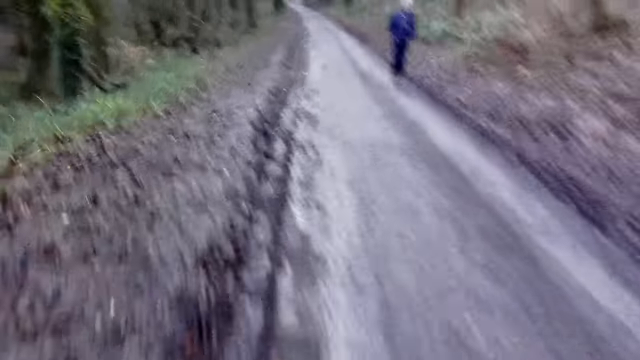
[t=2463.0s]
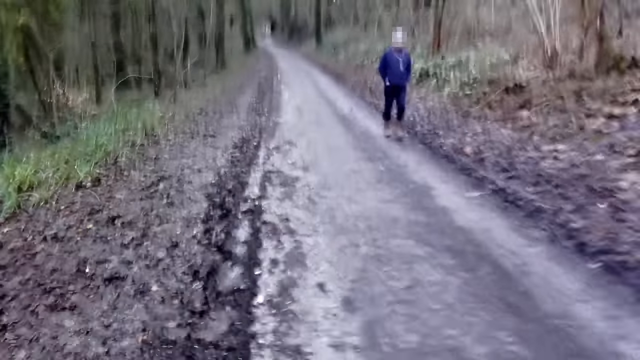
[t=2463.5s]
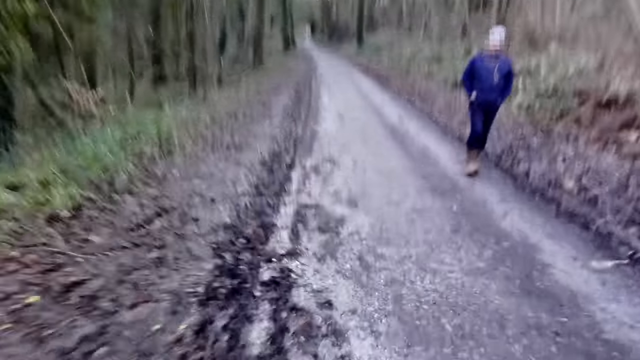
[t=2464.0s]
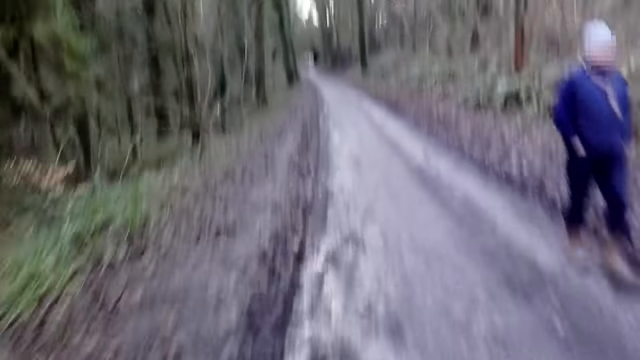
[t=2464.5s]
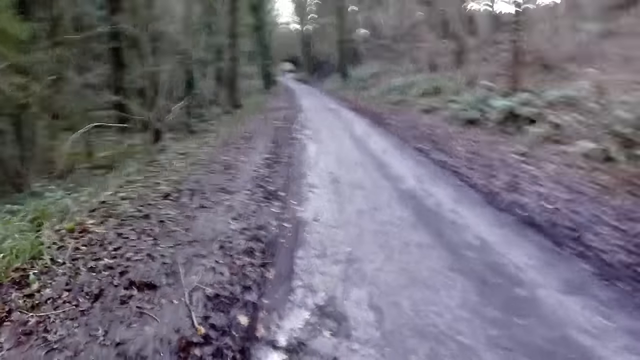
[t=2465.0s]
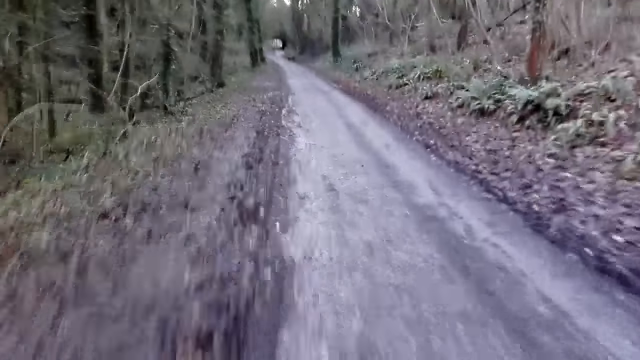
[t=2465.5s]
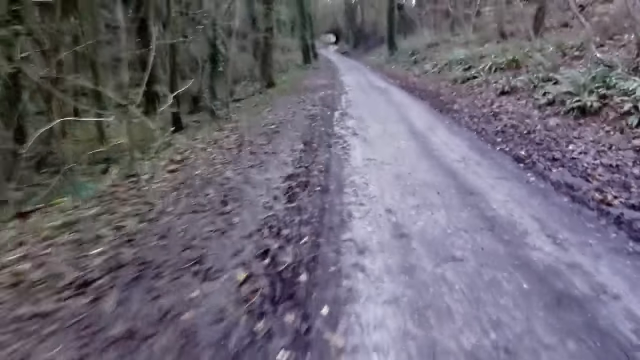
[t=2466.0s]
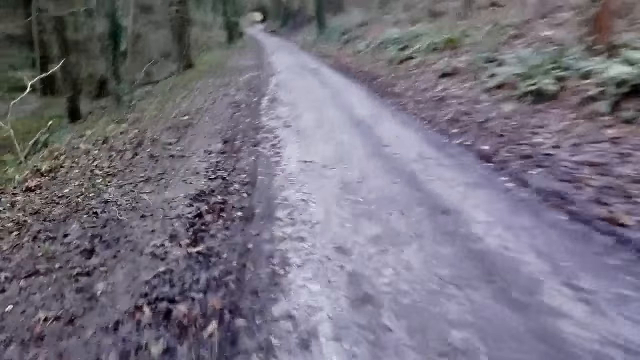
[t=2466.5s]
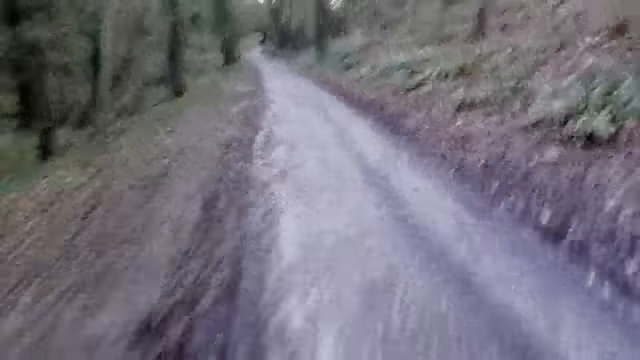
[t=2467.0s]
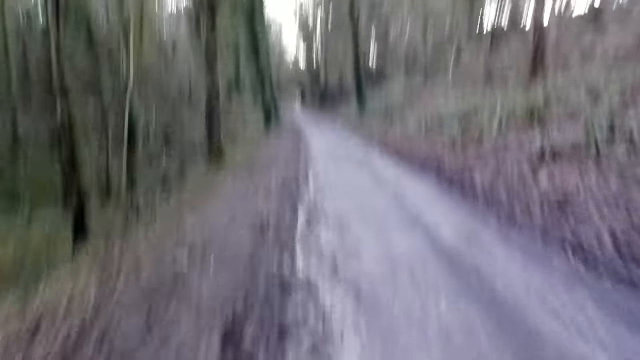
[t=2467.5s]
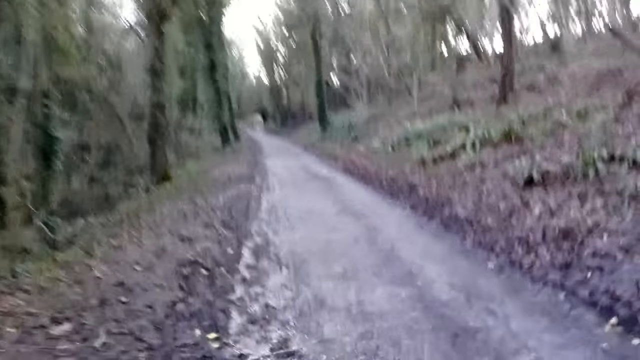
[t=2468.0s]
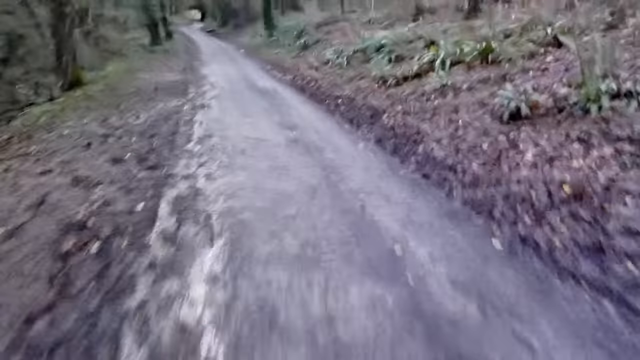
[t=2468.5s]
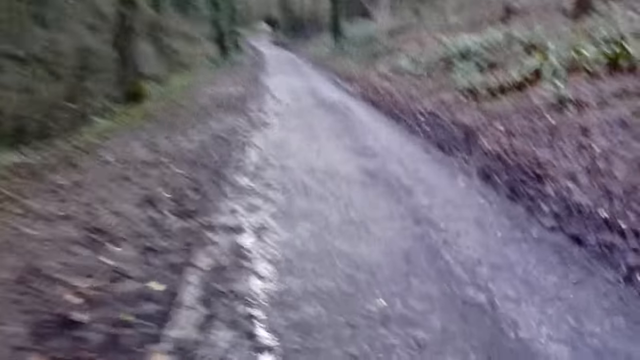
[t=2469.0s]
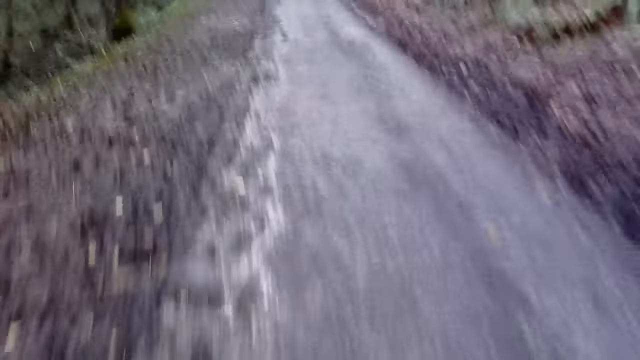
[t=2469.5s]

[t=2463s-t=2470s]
The camera wearer runs past a man.

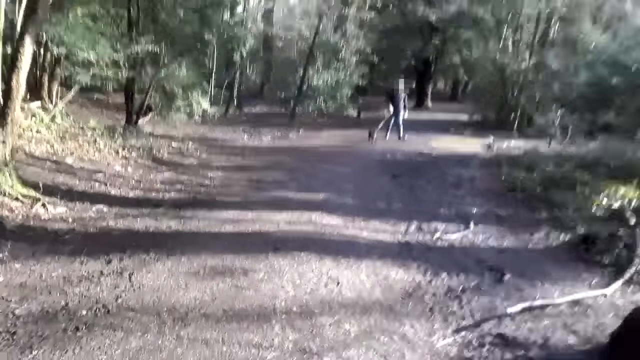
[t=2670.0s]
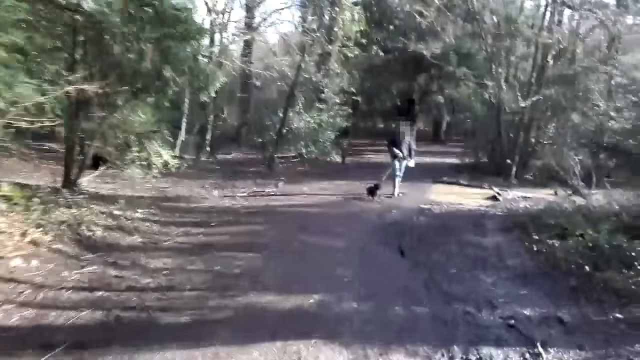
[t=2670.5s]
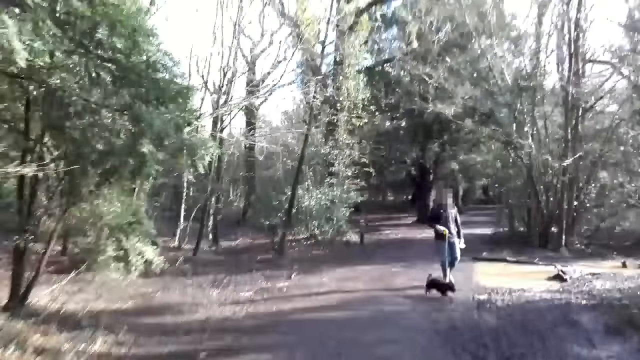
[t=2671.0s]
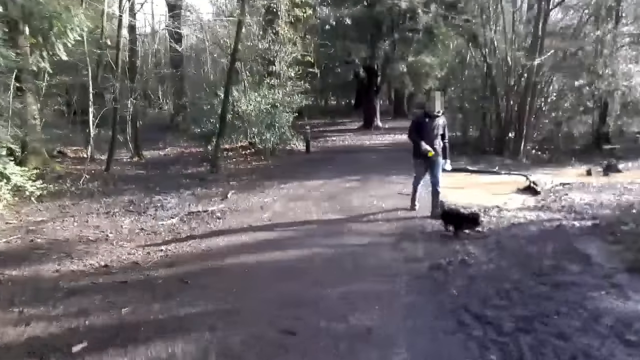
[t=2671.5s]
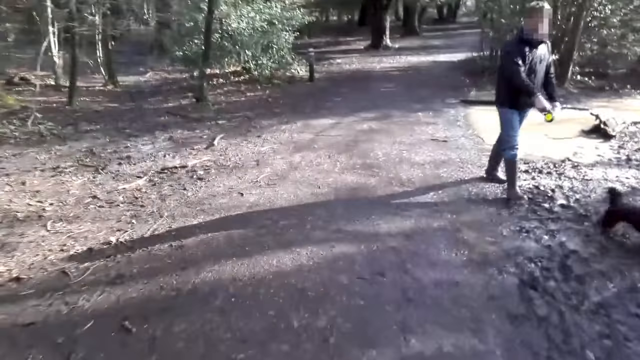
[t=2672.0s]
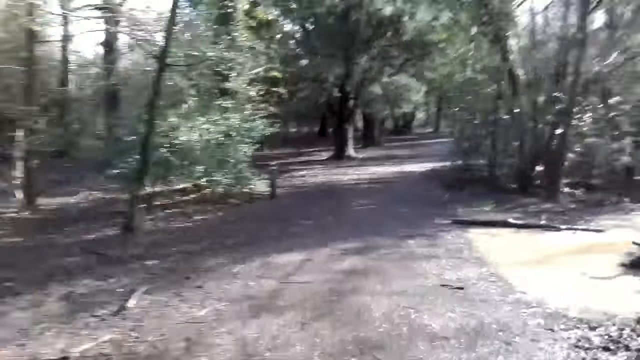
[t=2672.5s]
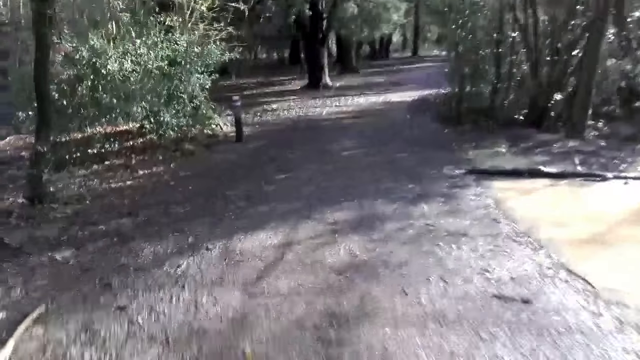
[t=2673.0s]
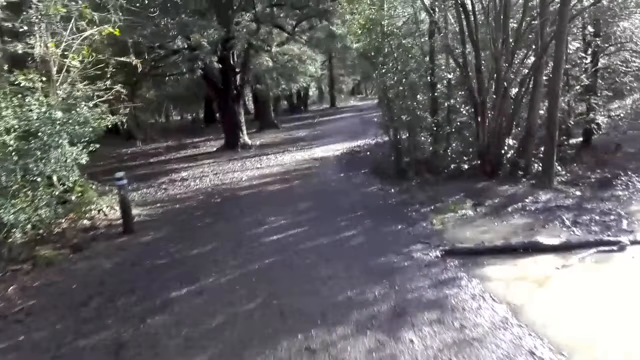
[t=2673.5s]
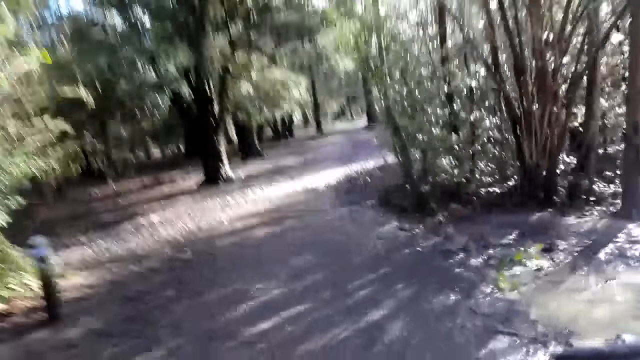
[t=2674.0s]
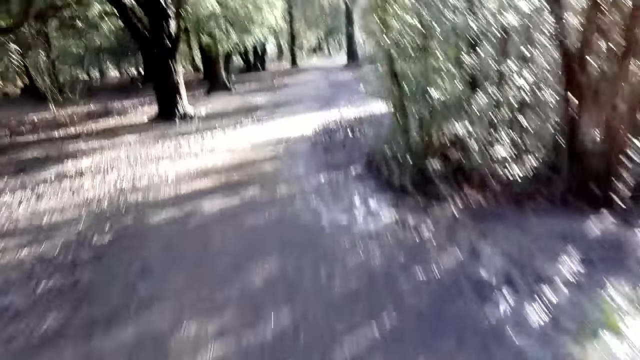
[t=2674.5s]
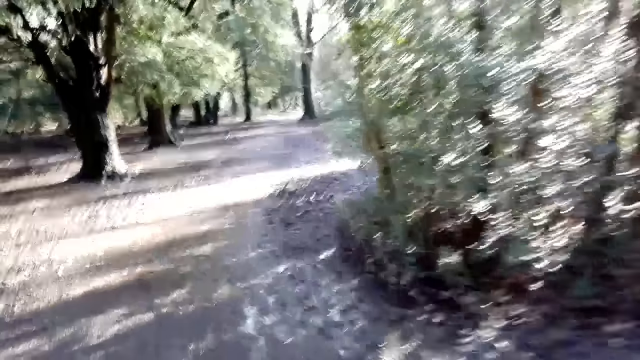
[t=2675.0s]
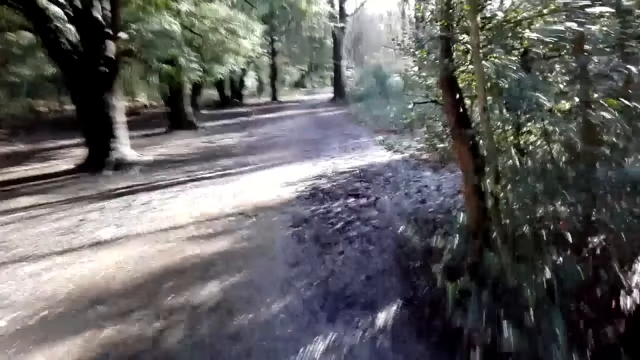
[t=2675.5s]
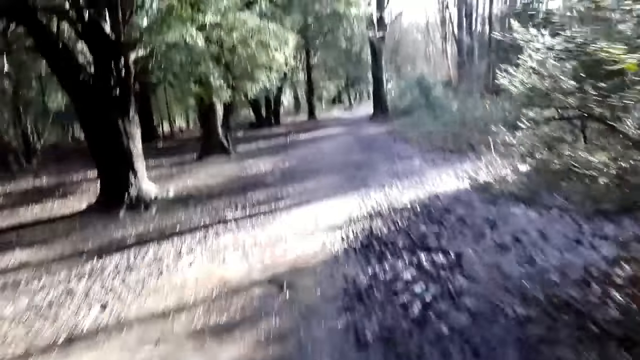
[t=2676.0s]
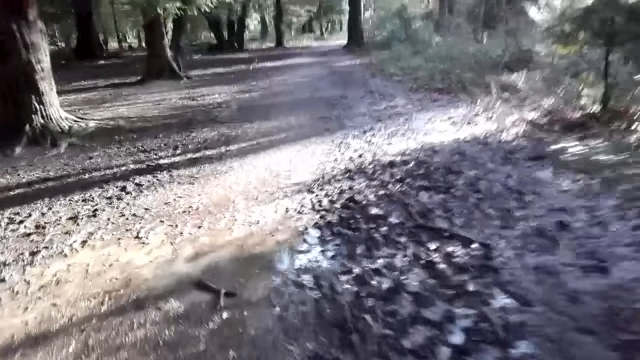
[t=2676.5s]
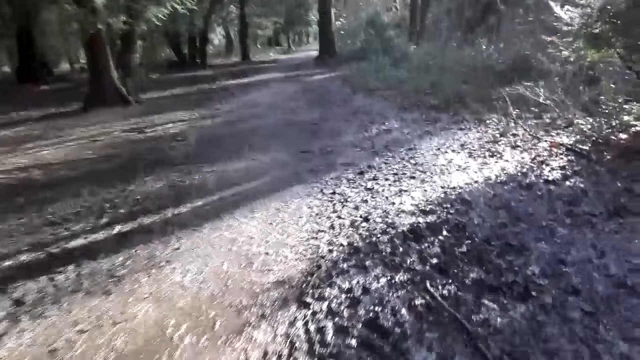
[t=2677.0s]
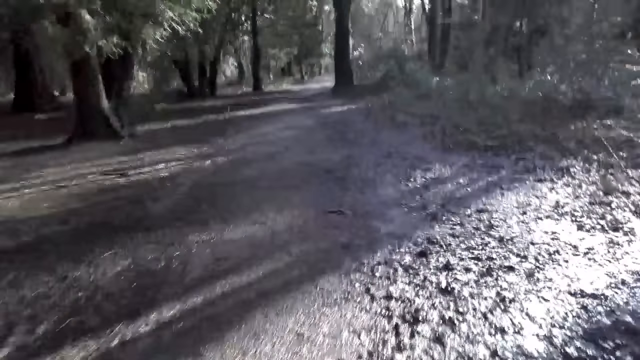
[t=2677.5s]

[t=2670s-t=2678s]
A man walks a dog with his right hand past the camera wearer.

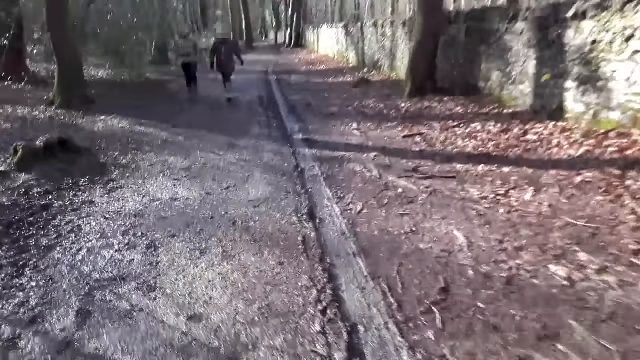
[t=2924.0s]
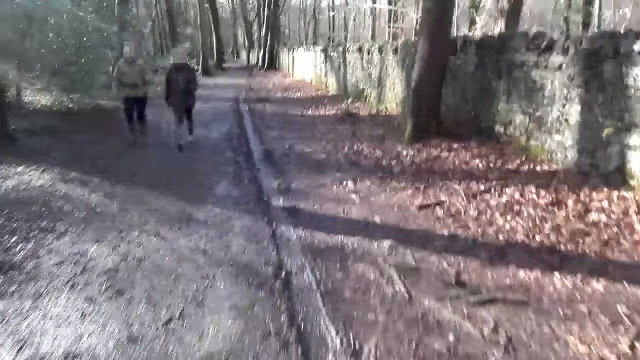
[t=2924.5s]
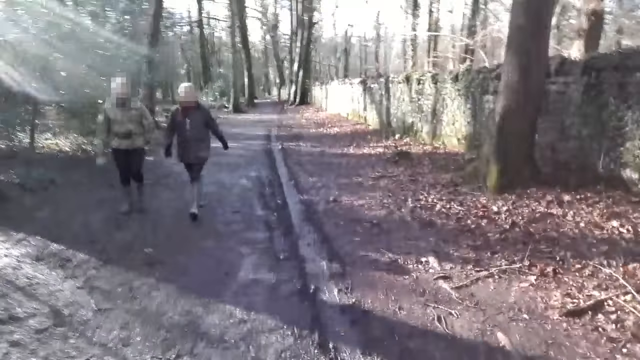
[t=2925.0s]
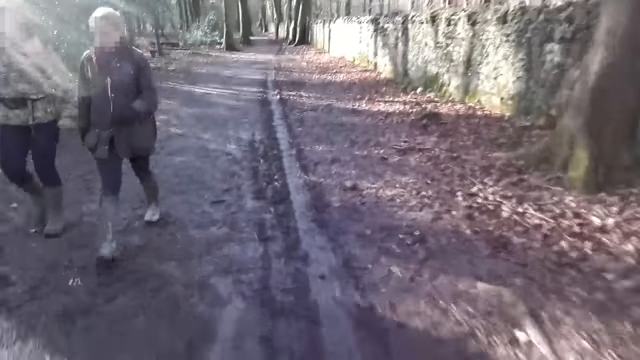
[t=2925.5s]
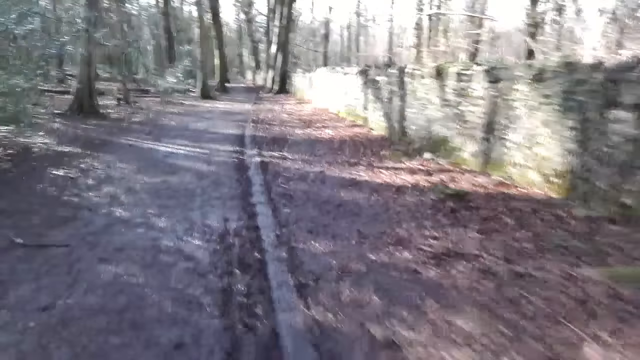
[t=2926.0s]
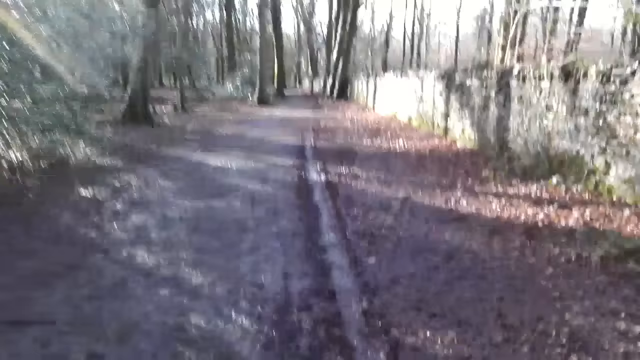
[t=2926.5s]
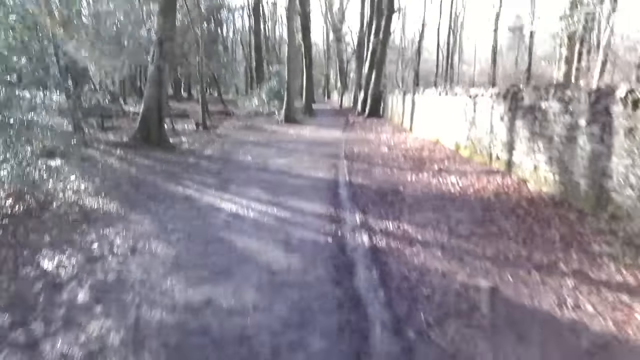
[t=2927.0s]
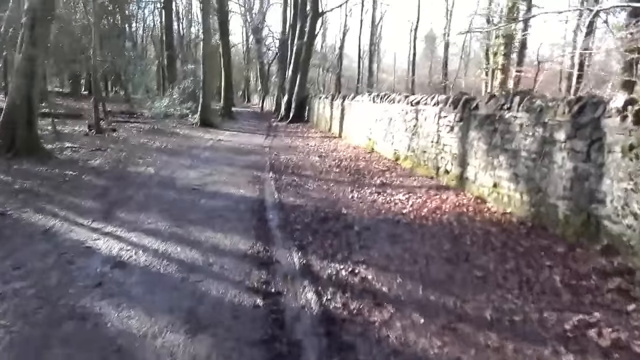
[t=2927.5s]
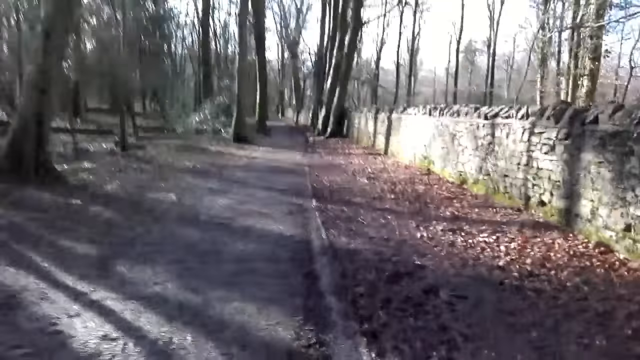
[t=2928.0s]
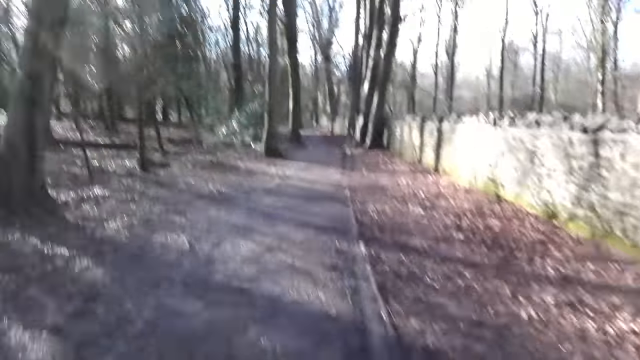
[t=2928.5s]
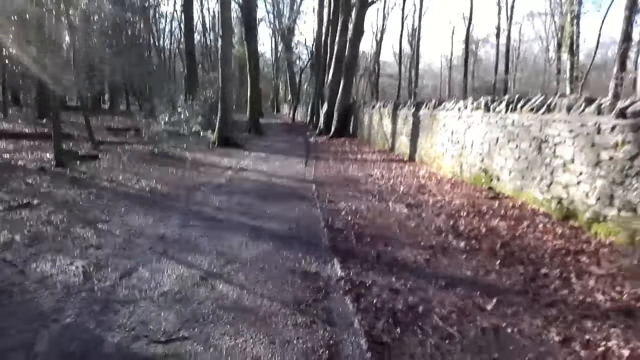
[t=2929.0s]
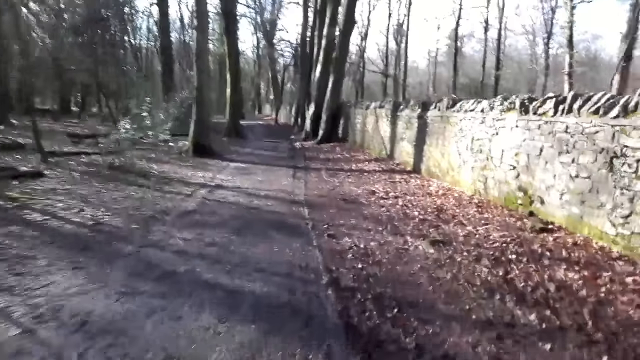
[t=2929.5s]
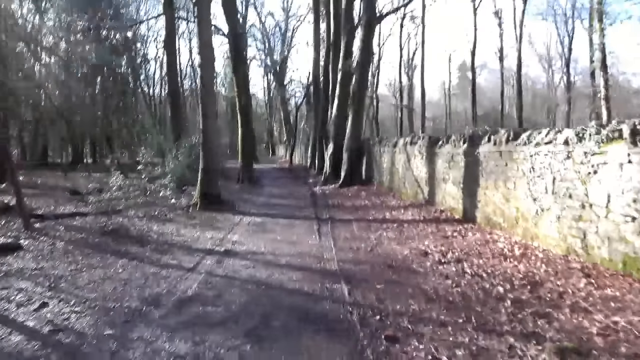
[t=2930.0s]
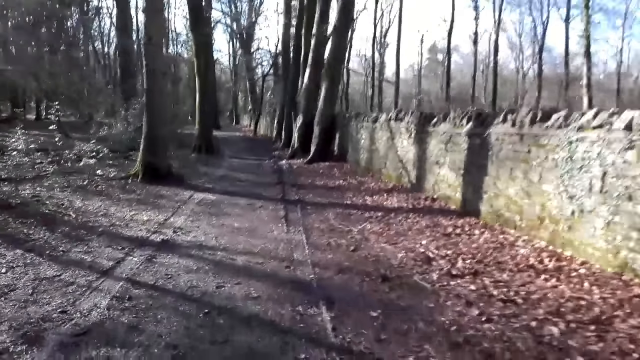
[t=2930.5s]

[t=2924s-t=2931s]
The camera wearer runs past a woman and a man.
